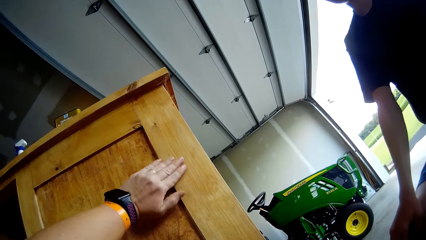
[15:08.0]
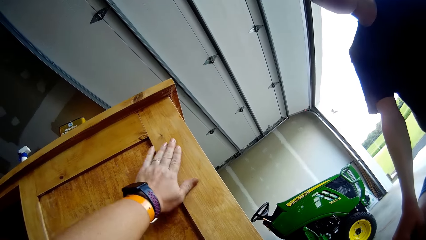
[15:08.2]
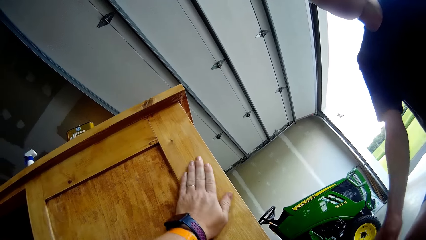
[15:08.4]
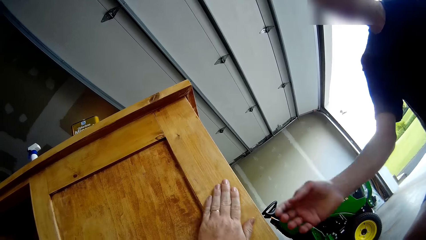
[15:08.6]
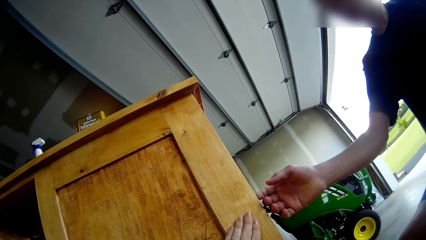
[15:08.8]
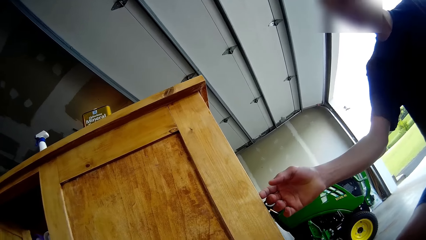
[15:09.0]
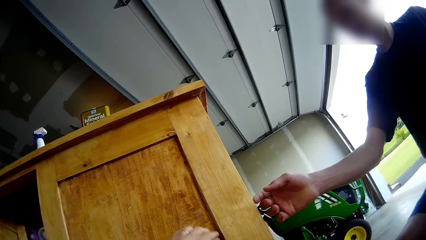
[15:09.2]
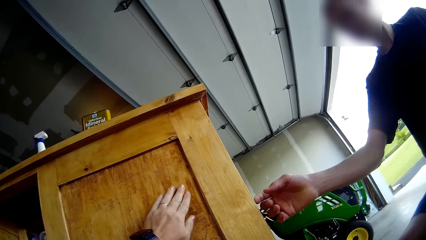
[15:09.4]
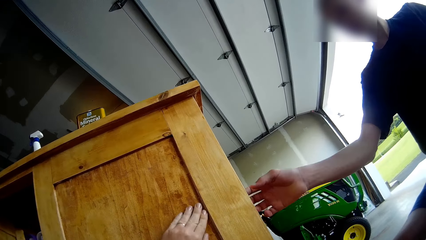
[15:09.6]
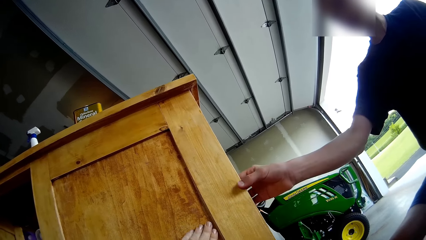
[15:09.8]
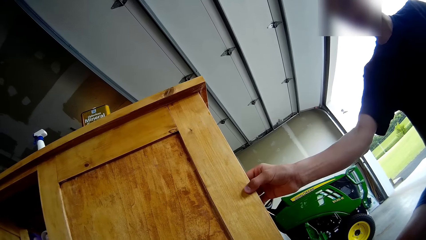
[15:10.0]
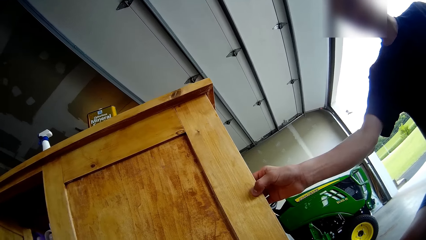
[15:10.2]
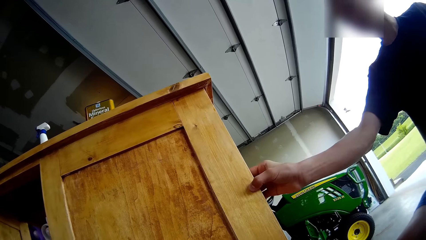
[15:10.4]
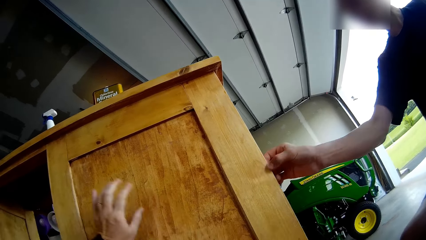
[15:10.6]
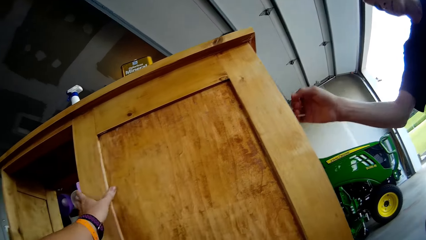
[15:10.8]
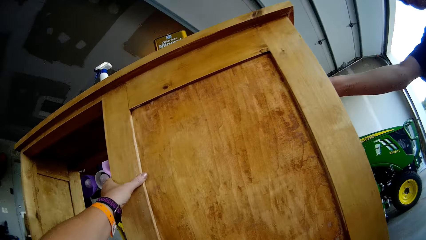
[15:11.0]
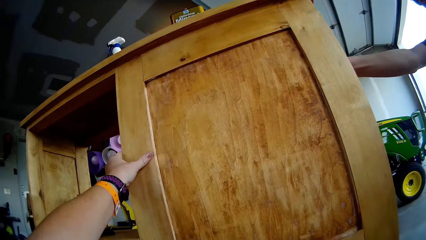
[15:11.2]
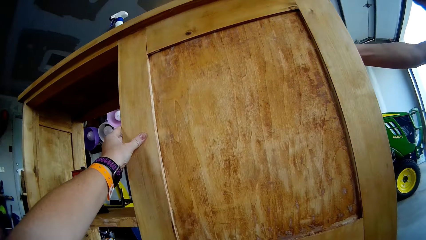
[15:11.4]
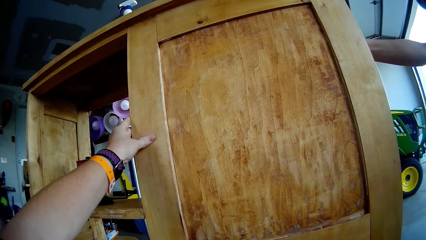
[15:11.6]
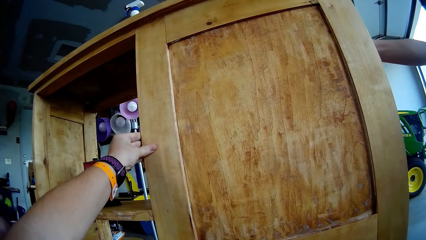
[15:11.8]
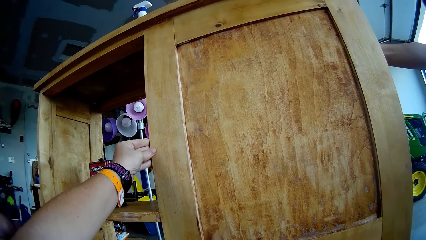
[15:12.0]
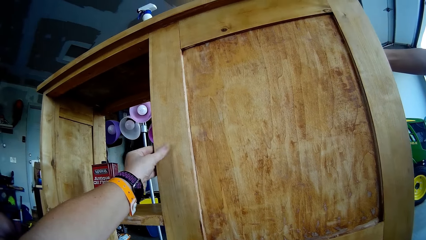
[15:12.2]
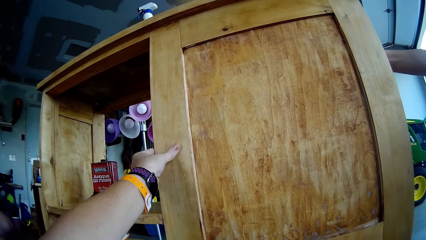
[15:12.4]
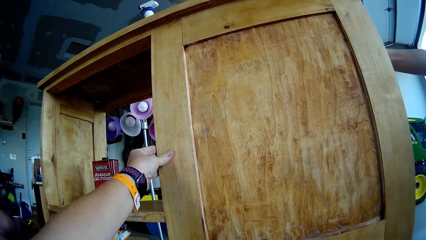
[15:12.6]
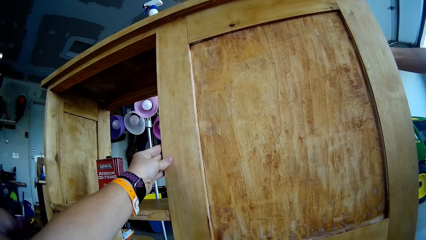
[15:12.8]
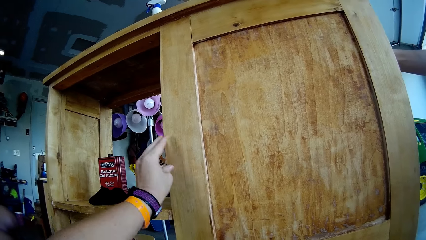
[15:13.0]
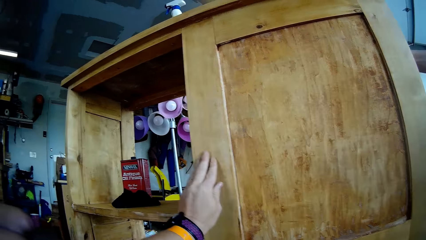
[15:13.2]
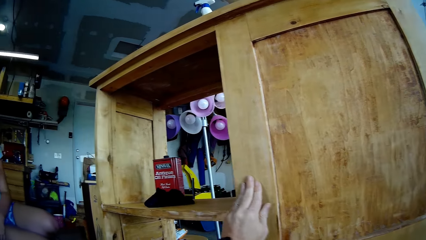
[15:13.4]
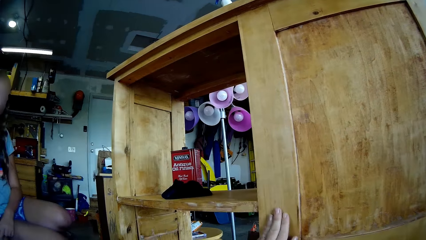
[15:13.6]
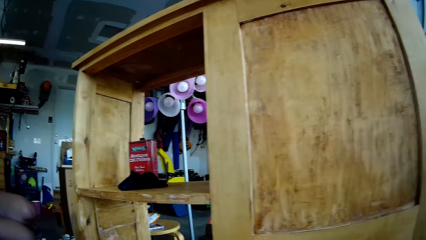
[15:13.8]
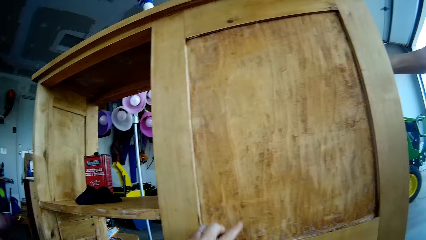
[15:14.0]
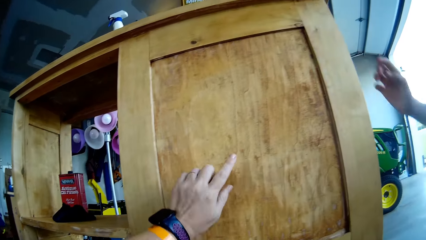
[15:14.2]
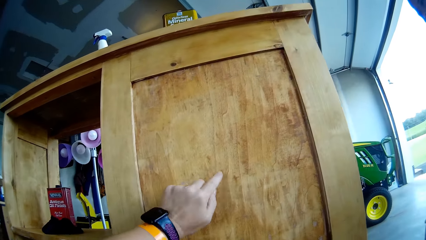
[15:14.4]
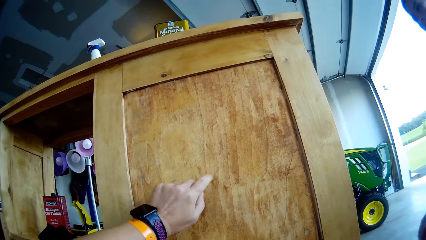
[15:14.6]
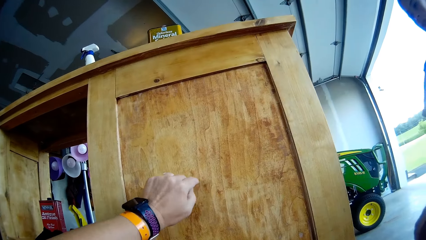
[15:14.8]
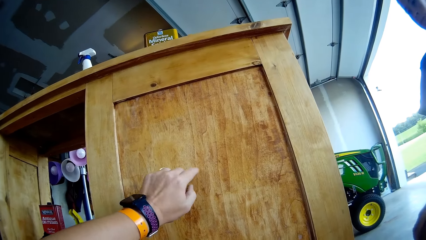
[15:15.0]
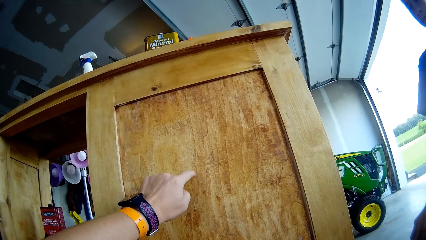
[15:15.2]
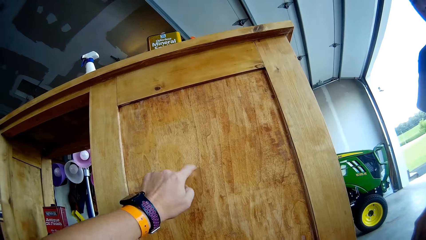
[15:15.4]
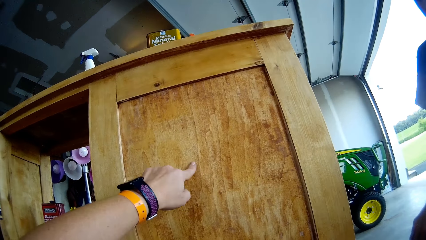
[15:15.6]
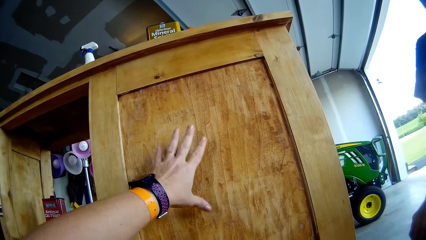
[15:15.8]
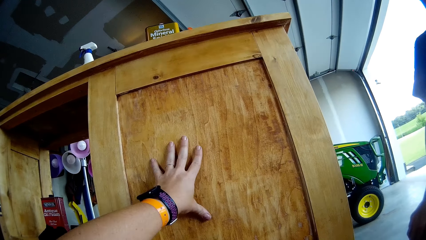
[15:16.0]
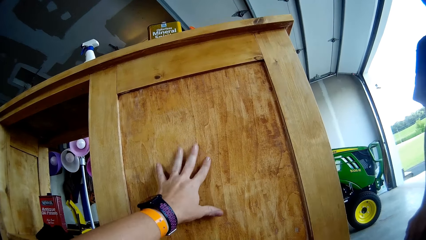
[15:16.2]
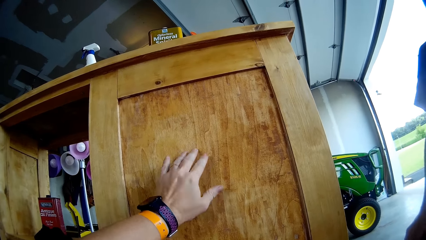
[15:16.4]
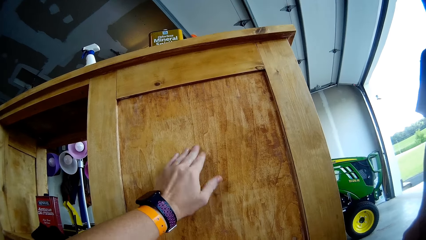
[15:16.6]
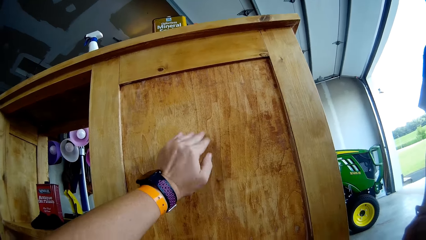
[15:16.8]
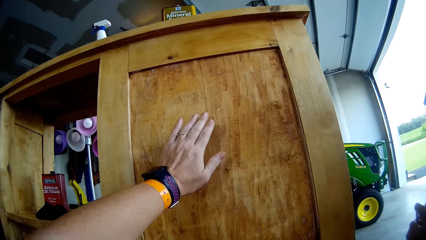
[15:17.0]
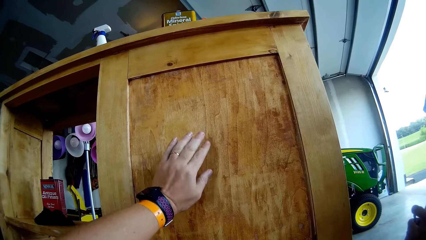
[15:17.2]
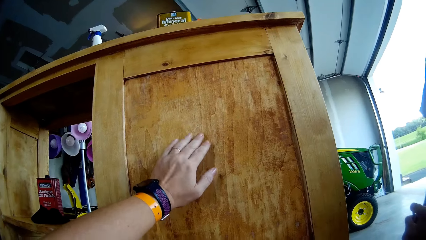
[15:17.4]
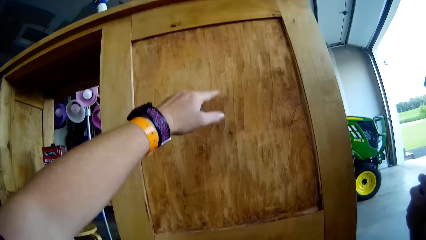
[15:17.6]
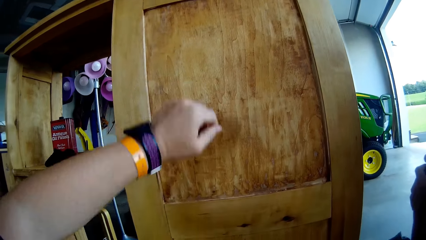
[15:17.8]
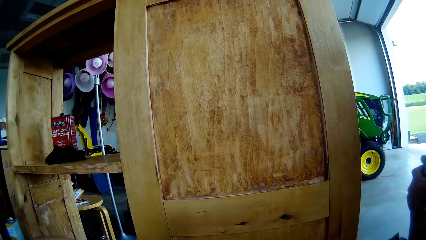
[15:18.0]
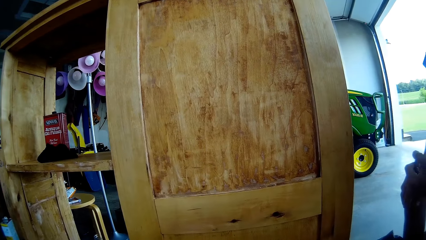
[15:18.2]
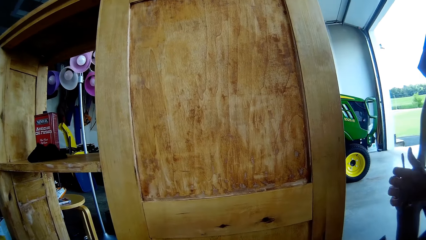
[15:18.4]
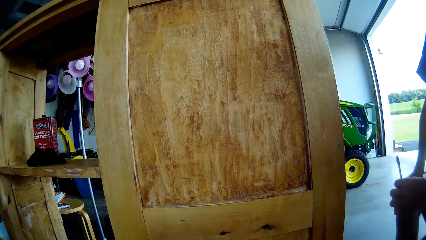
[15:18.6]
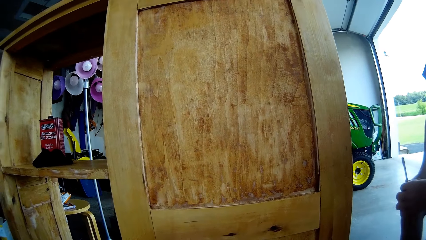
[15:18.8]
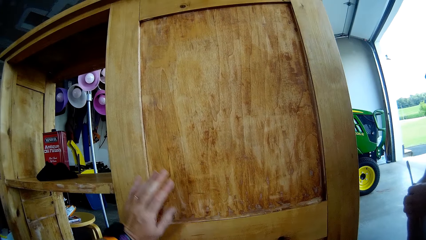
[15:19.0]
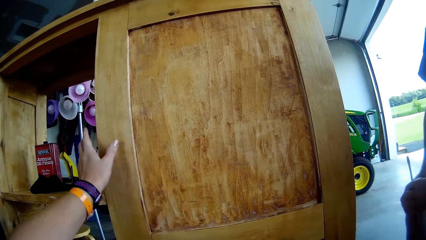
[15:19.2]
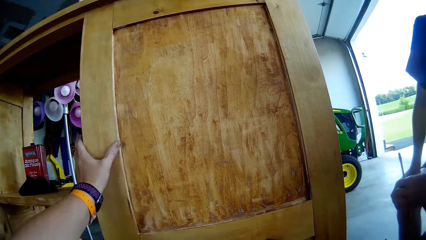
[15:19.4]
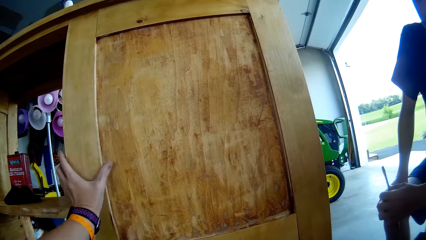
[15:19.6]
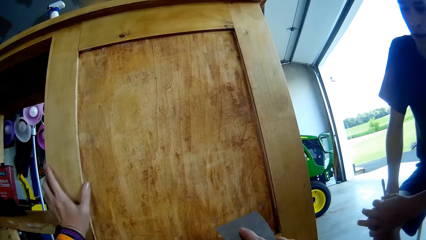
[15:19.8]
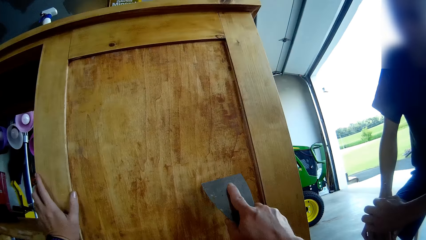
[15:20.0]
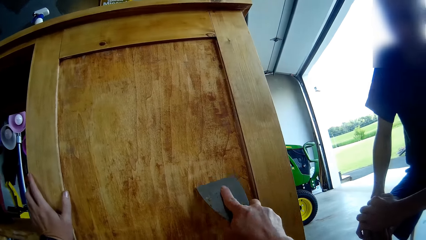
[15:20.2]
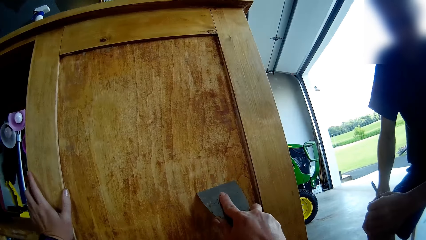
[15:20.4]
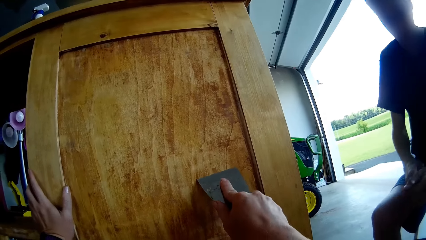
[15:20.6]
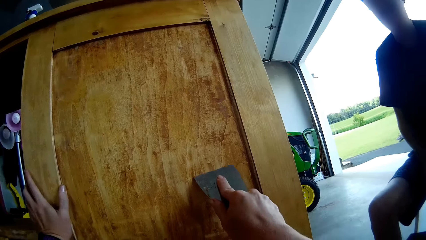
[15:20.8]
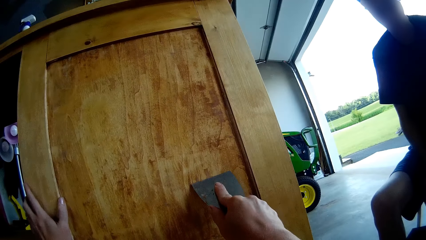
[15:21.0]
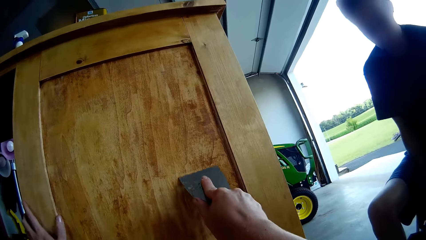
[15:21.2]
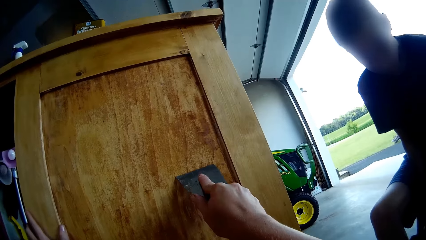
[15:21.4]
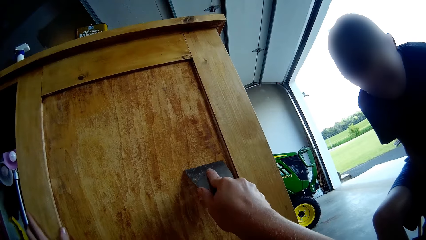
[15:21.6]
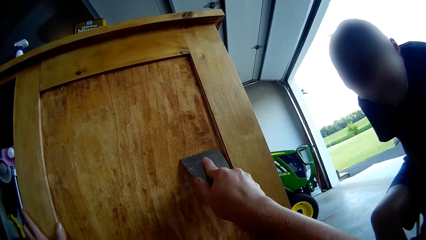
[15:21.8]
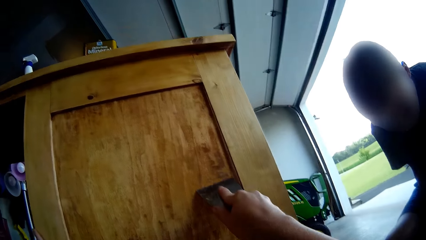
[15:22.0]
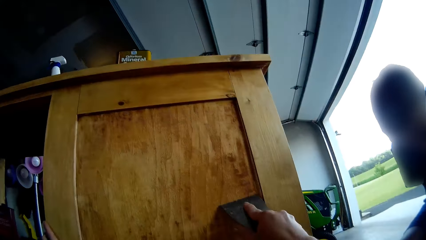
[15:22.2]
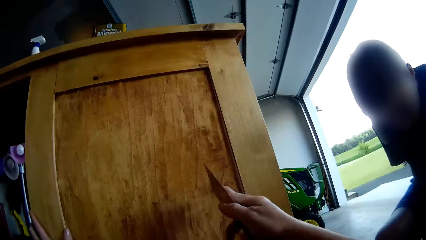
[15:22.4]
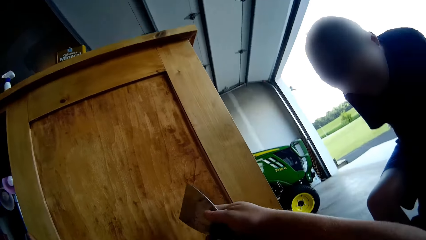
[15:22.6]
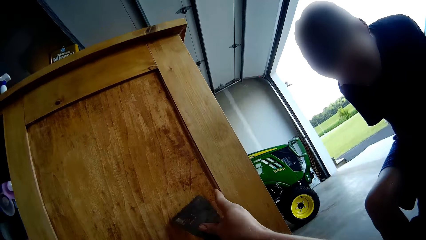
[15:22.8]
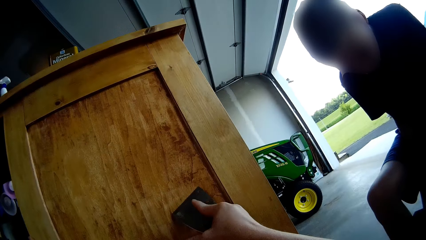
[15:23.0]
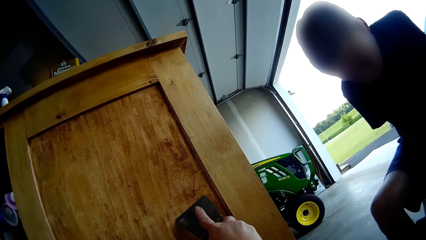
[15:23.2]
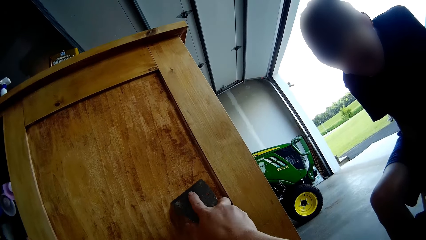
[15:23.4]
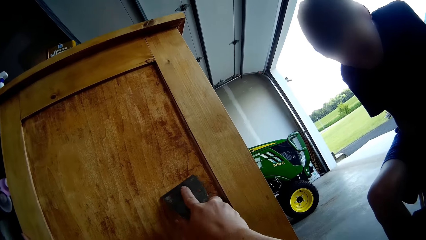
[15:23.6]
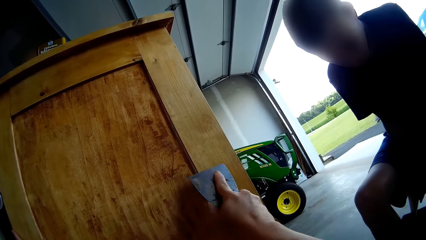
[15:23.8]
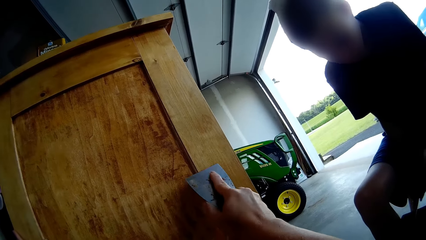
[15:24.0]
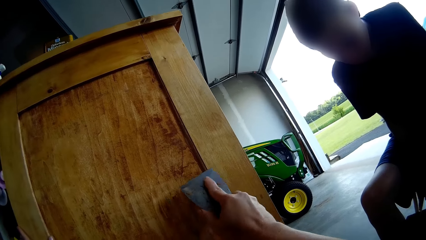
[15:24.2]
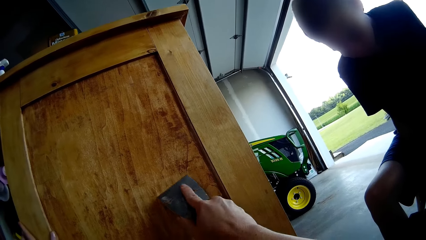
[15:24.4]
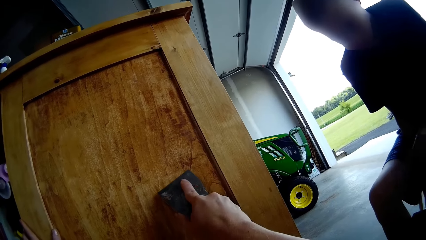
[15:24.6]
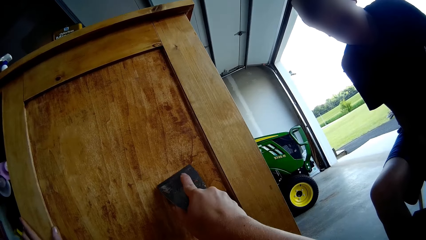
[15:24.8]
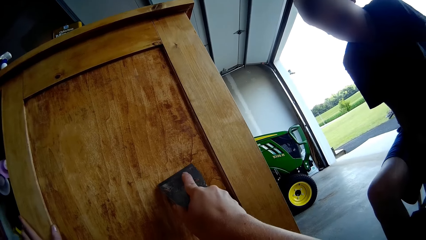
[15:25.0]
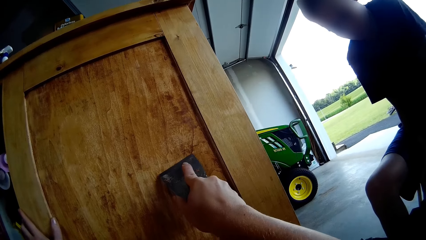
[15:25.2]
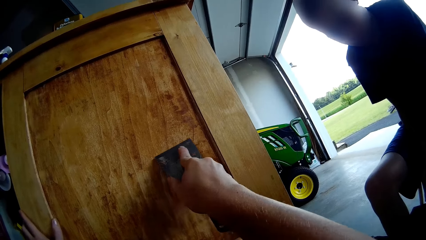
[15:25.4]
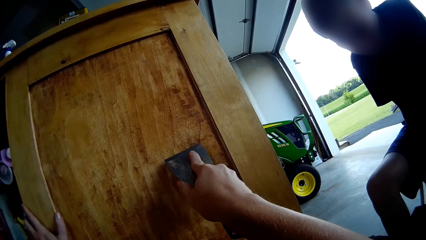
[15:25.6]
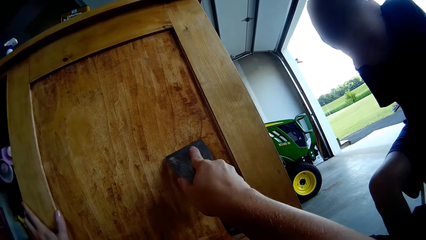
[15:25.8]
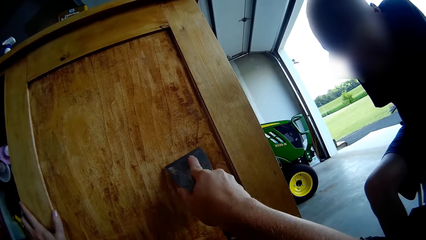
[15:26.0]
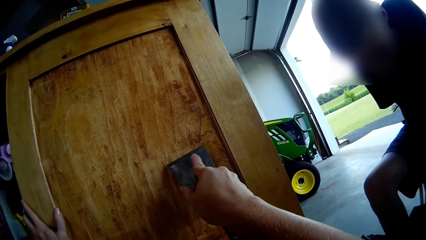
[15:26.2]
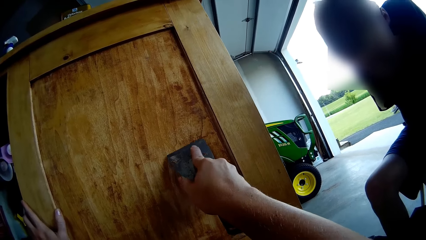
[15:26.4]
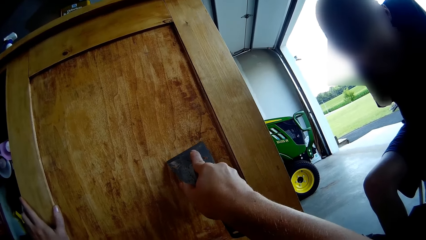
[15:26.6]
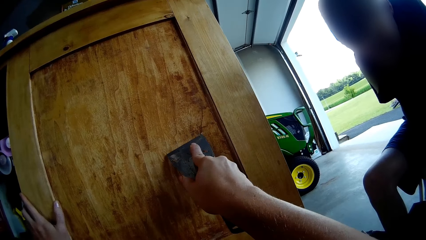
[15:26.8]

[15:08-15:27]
The camera wearer touches the table or storage cabinet. A boy touches the storage cabinet. The boy holds the storage cabinet. The camera wearer holds the storage cabinet with her left hand. She feels the texture of the storage cabinet. A lady sits on the other side. The boy moves a hand away. The camera wearer taps the storage cabinet with her left index finger. The boy holds a screwdriver. The camera wearer holds the storage cabinet with her left hand. She scrapes the storage cabinet with a scraper. She turns the scraper. She scrapes the table. She moves the scraper aside. She taps the storage cabinet with the scraper. The boy scrapes wood with the screwdriver. The camera wearer scrapes the storage cabinet with the scraper.
